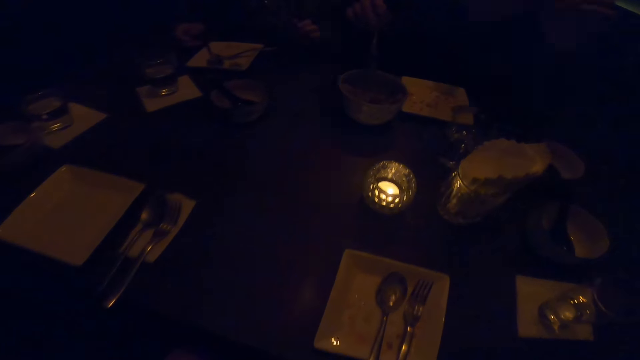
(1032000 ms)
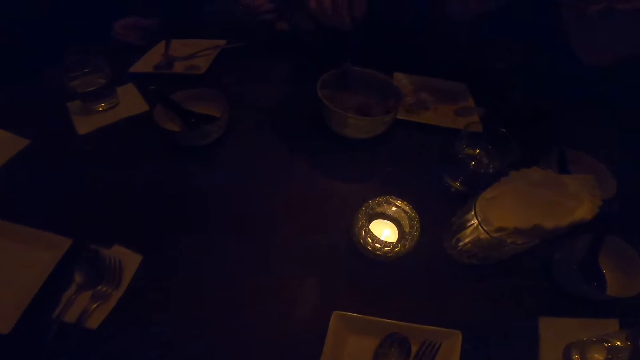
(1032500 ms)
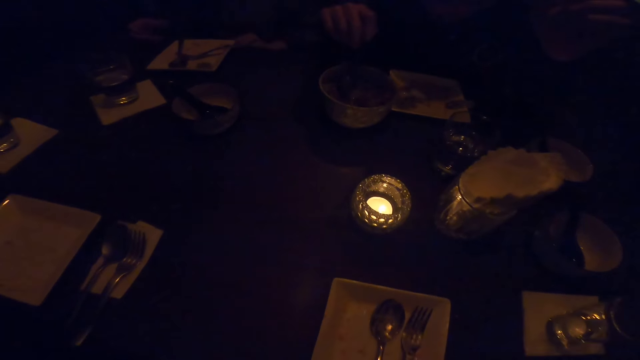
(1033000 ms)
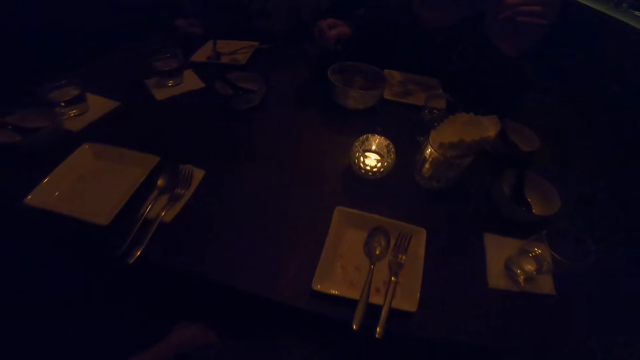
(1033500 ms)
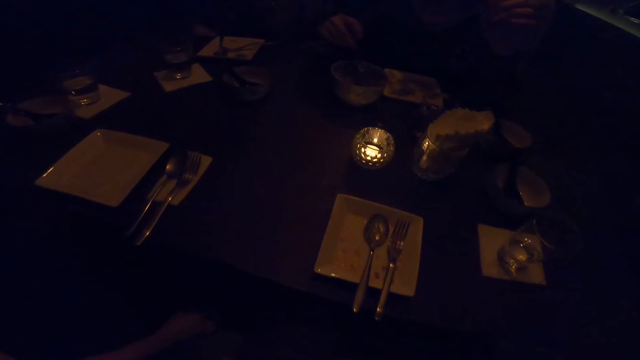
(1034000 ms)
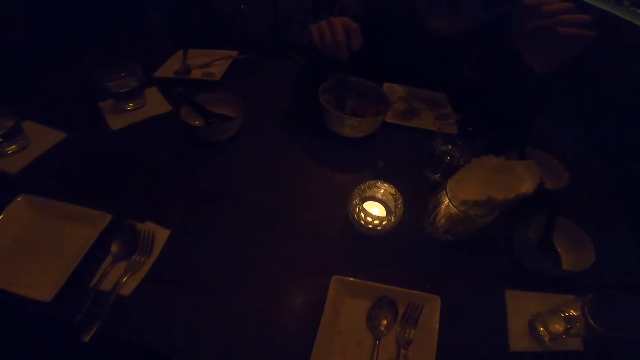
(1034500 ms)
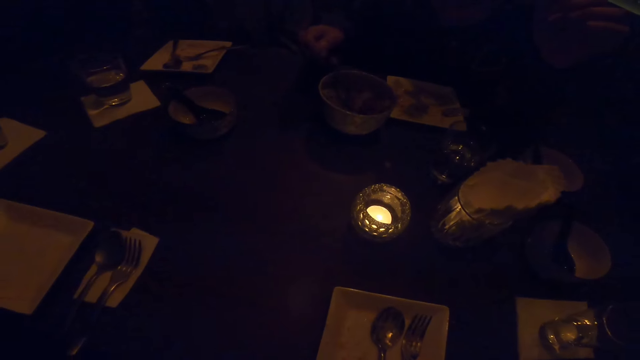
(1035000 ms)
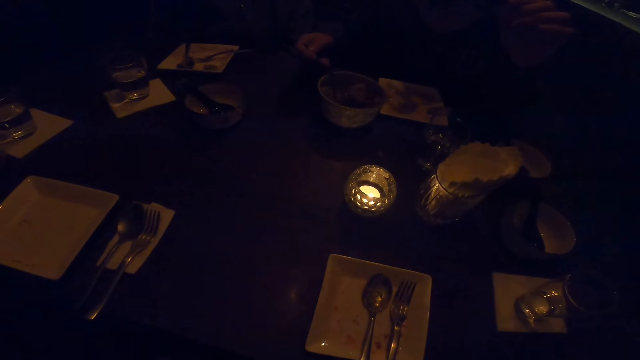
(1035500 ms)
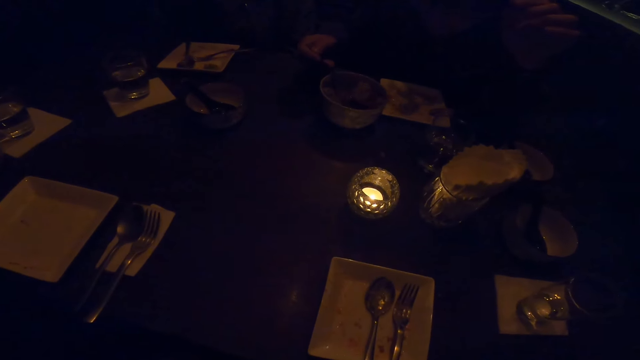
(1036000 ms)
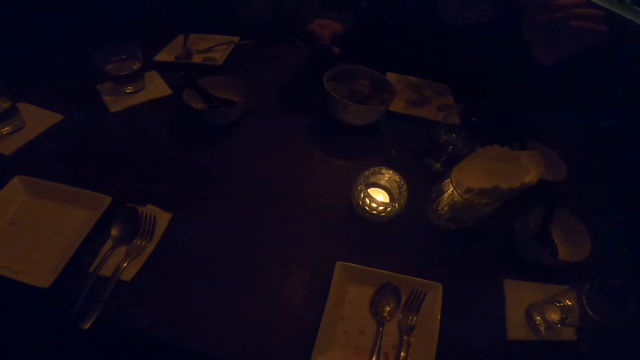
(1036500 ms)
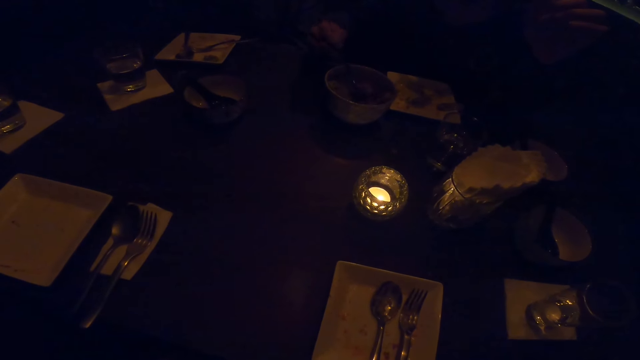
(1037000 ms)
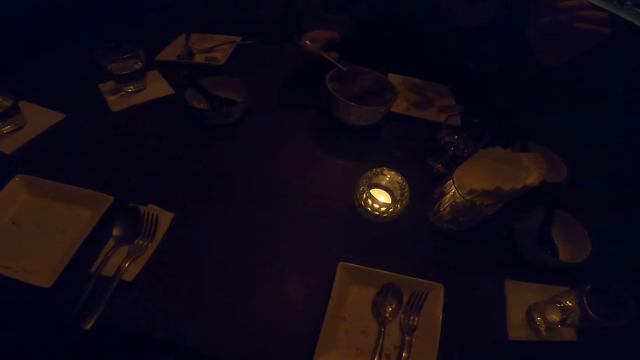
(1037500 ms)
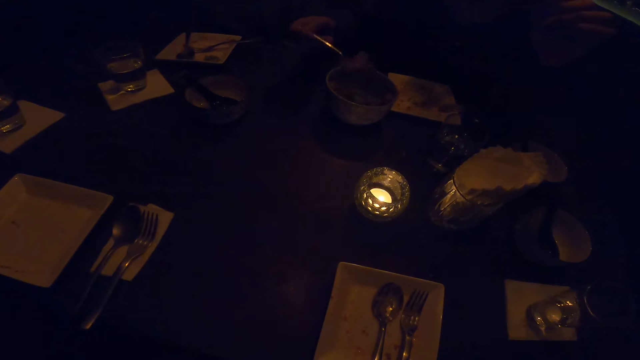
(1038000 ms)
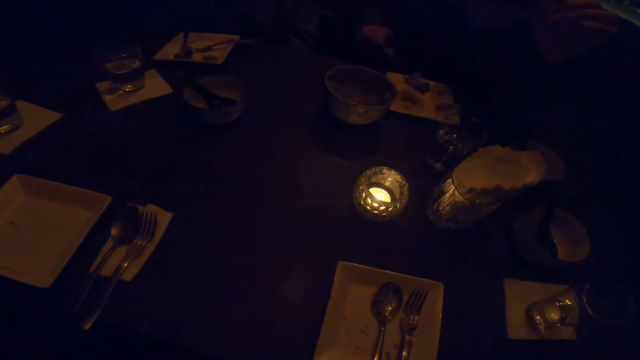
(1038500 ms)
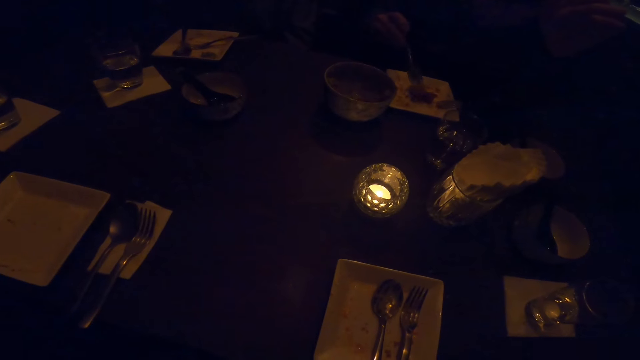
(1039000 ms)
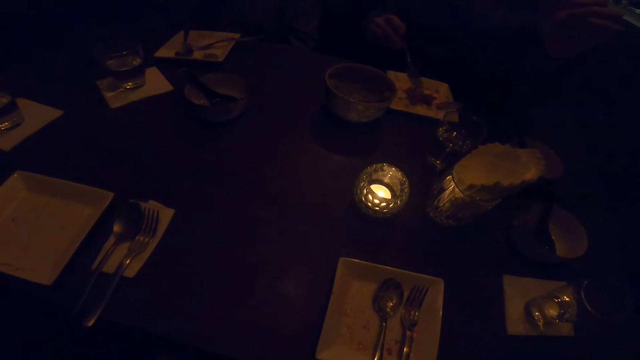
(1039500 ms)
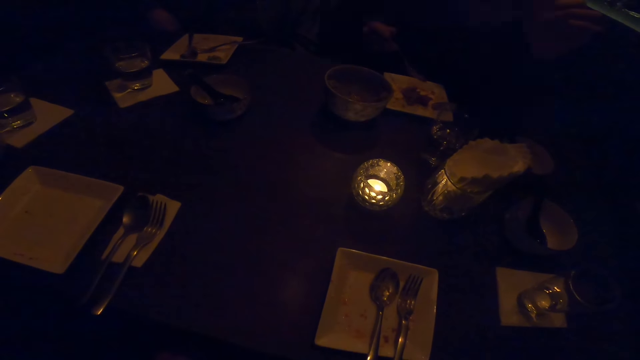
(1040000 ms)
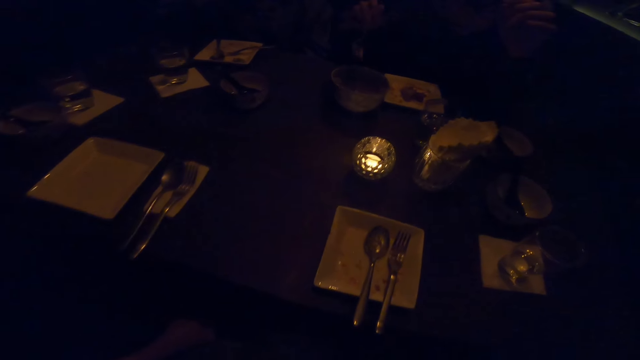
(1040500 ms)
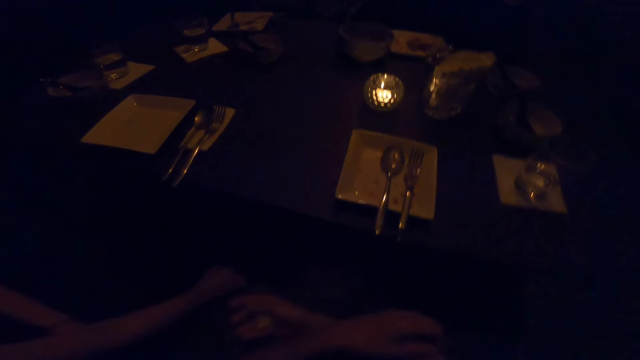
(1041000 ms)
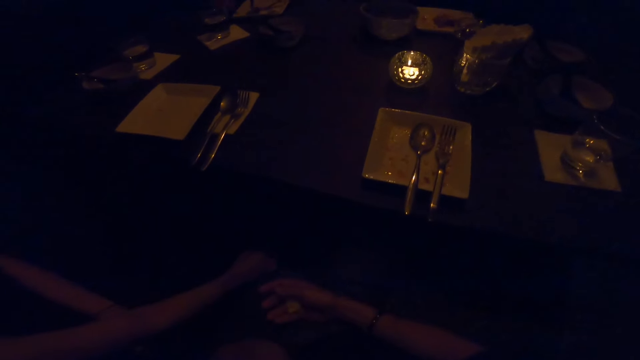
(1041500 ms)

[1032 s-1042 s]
A man stops eating. Another man takes food from the bowl on the table with the spoon in his right hand. The other man puts the food on the plate.

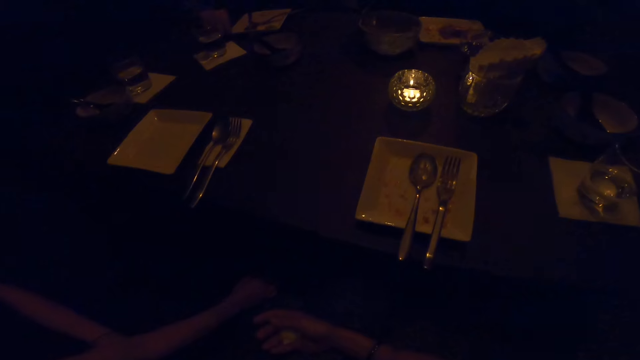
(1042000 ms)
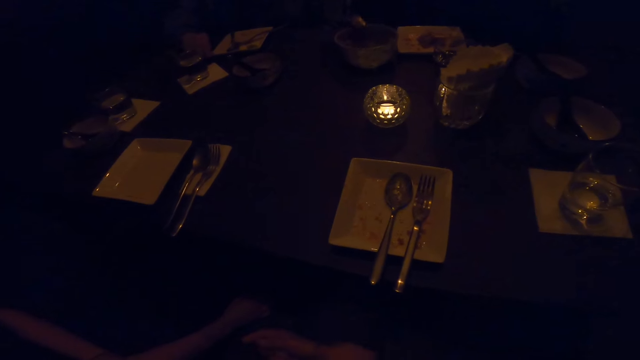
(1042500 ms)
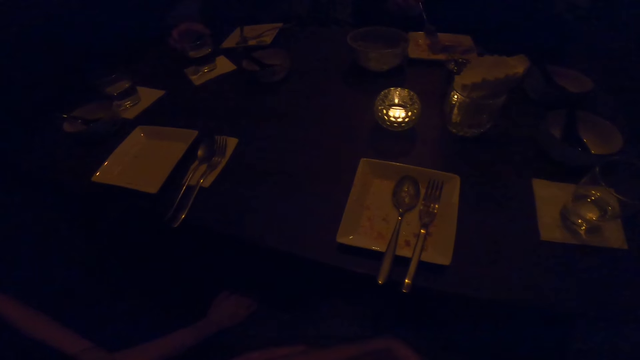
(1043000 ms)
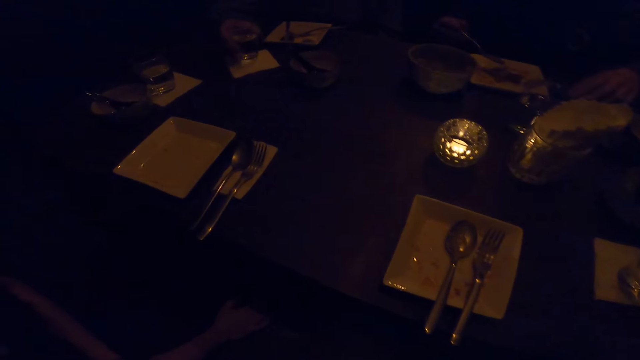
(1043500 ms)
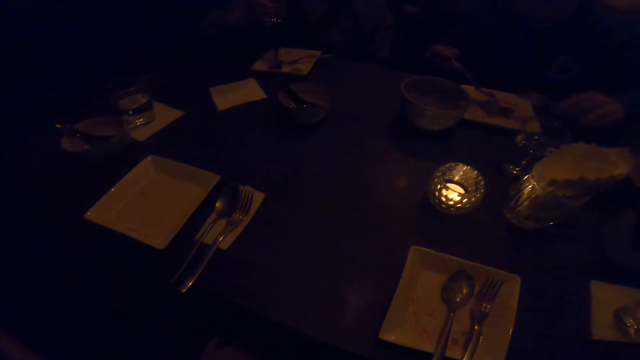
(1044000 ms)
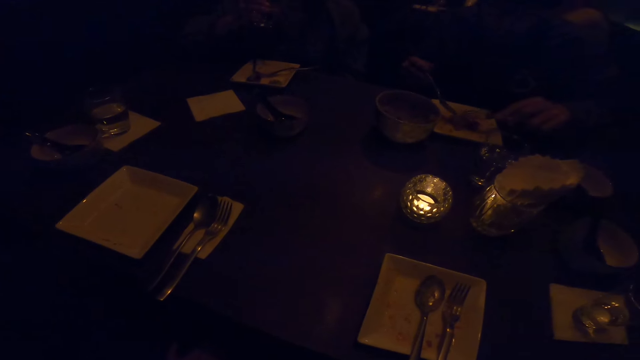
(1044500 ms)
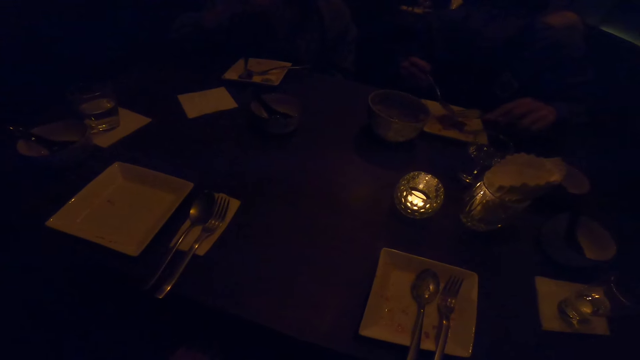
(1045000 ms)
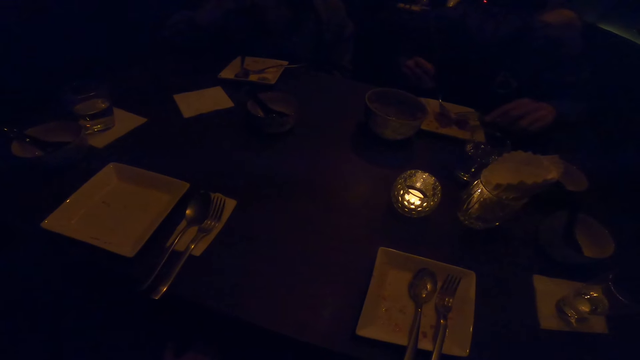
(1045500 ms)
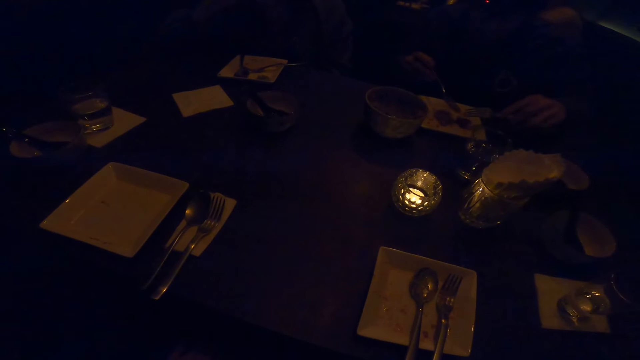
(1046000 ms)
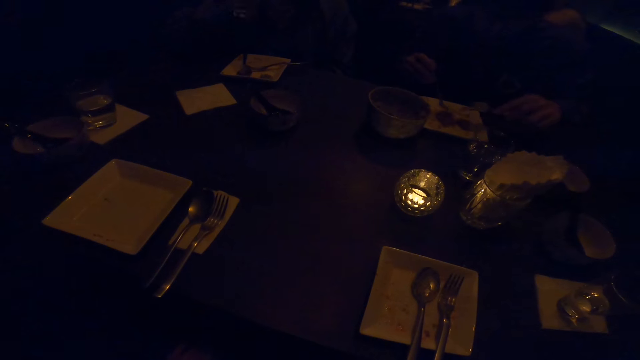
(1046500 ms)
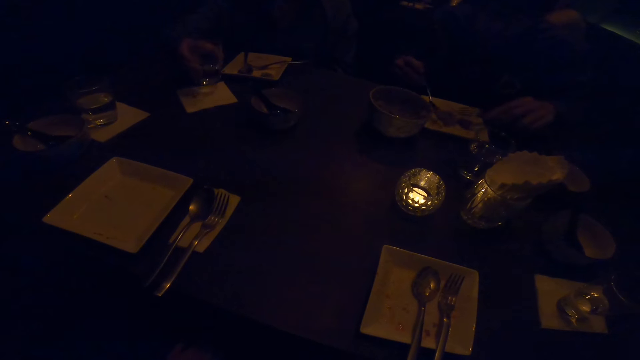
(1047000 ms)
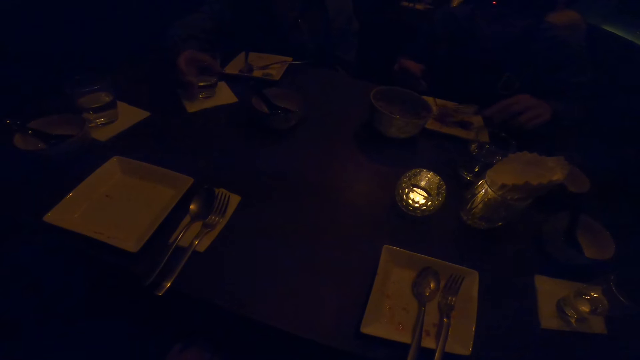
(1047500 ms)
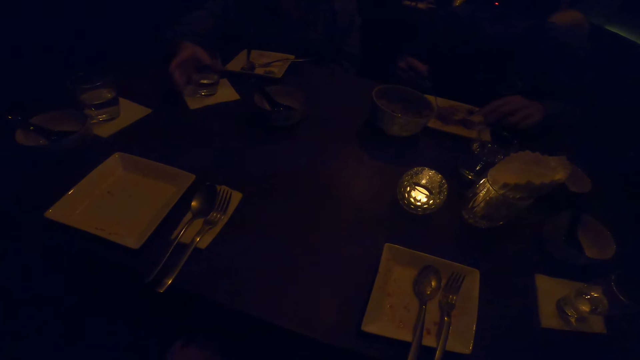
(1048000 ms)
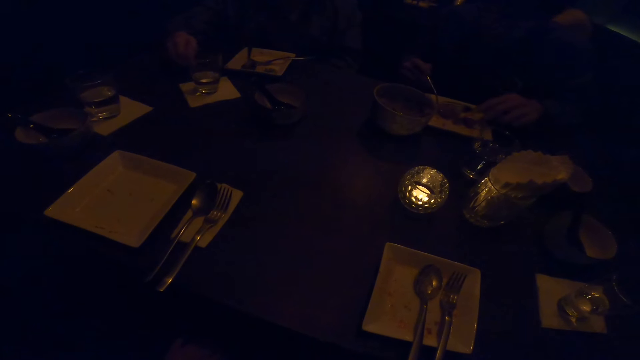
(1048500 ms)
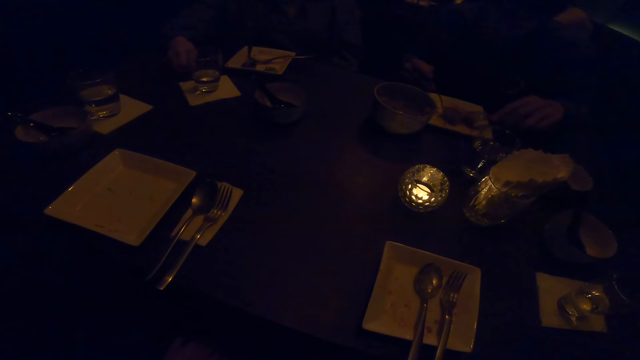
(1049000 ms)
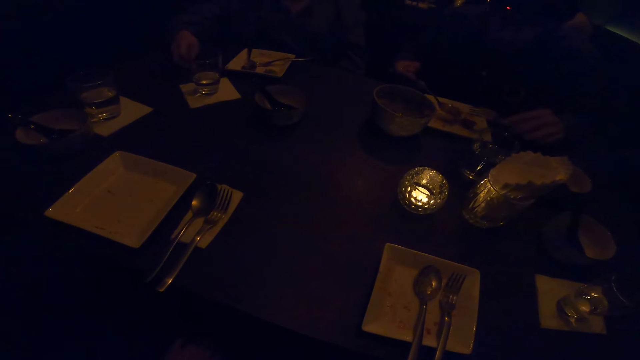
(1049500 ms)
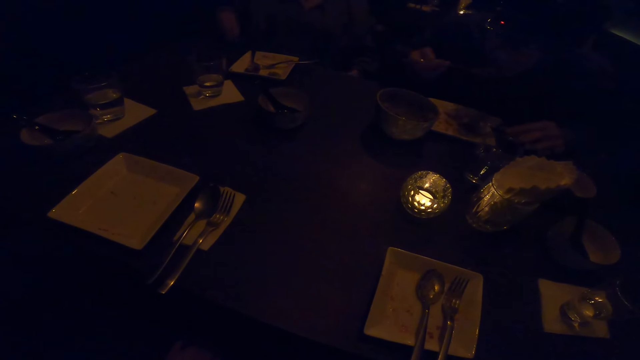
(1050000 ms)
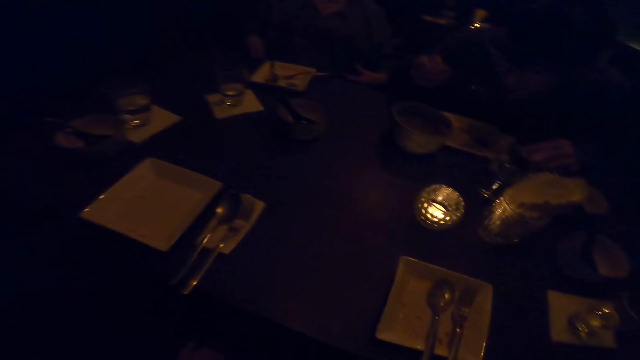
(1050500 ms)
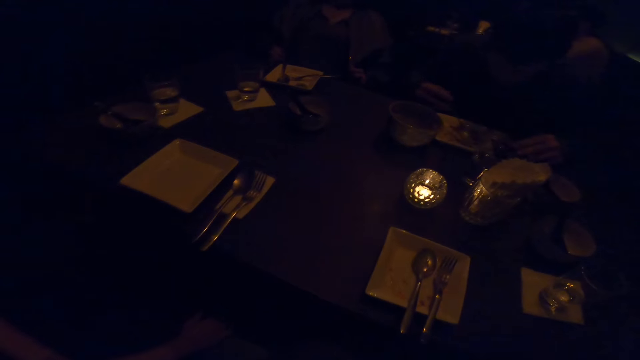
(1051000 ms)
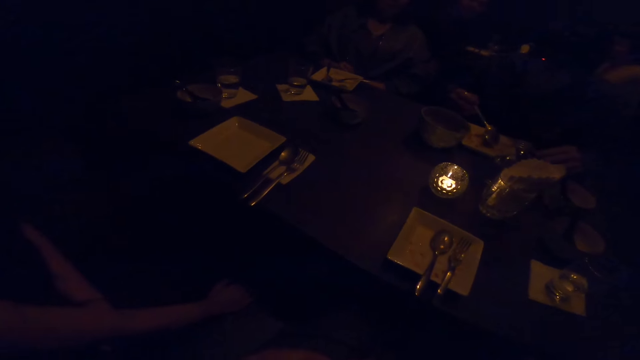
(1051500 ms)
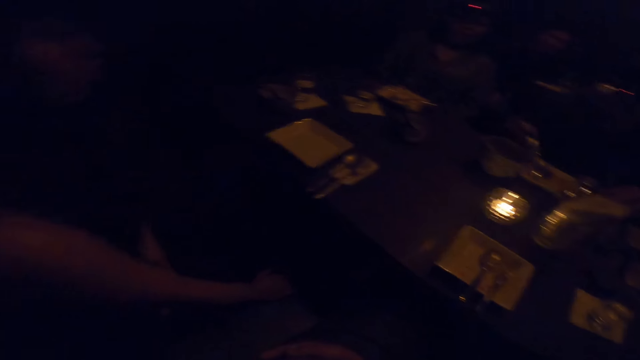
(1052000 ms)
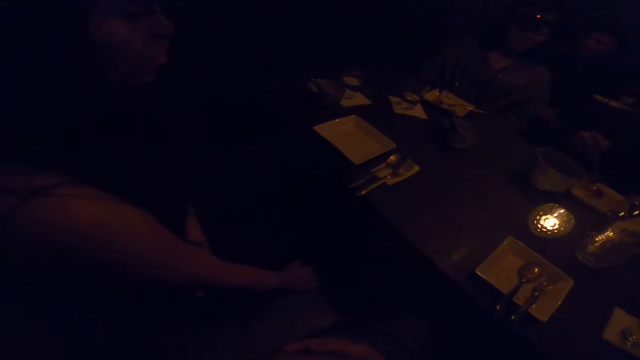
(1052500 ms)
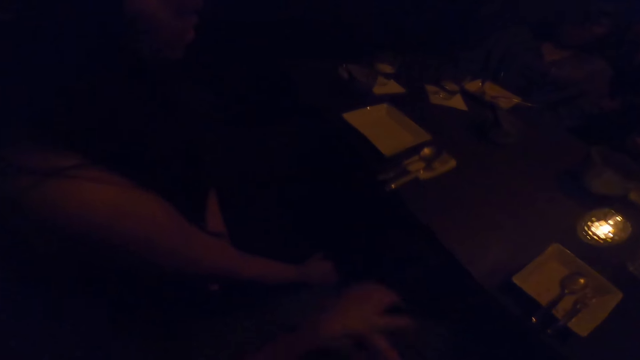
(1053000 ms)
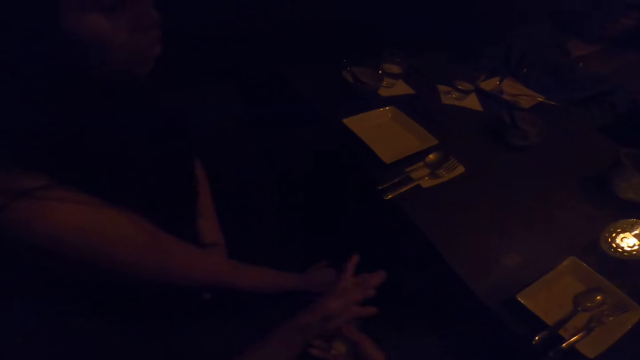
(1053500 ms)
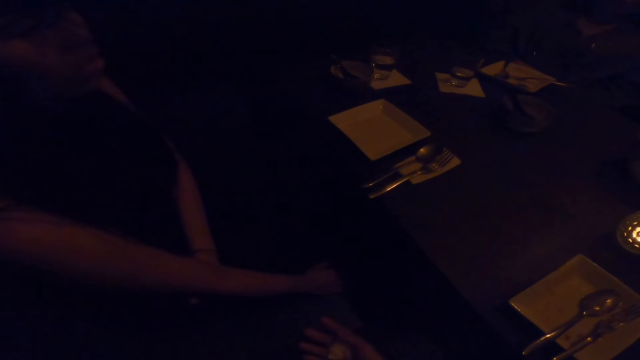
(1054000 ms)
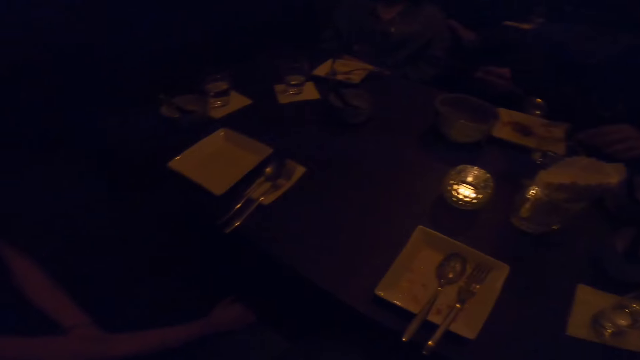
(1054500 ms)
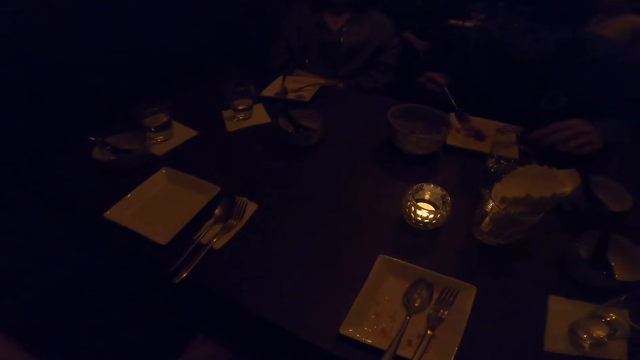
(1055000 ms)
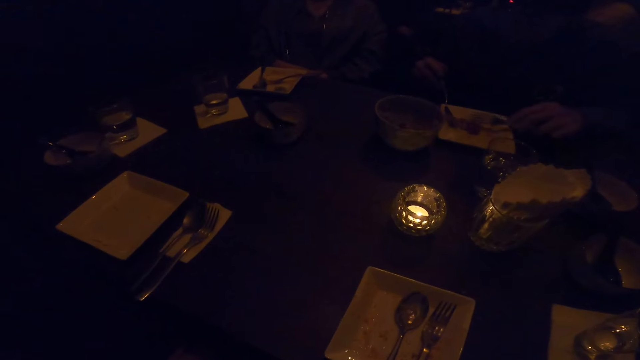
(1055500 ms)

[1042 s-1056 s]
A man takes a cup of water from the table with his right hand. The man drinks from the cup of water in his right hand. A woman cuts the meat. The man drops the cup of water in his right hand on the table. The woman takes the meat. Another man eats from a plate with the spoon in his right hand. The camera wearer converses. She demonstrates with her hand.
